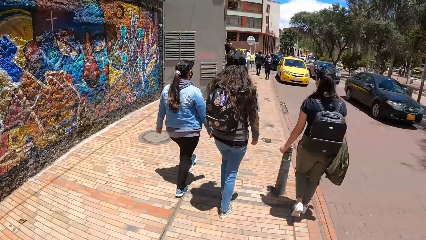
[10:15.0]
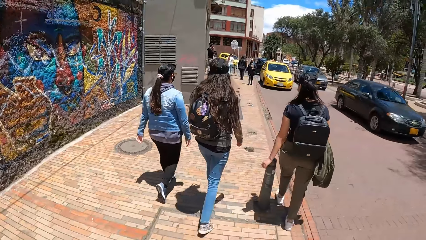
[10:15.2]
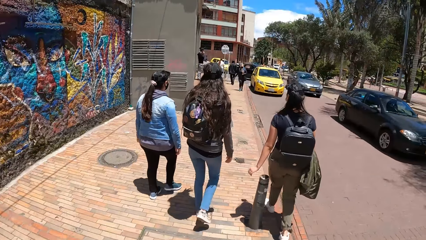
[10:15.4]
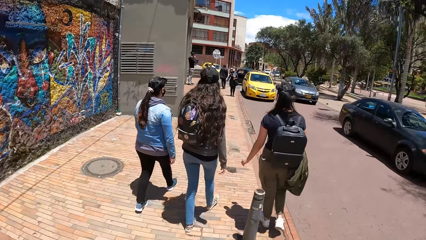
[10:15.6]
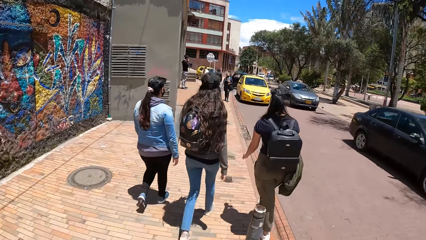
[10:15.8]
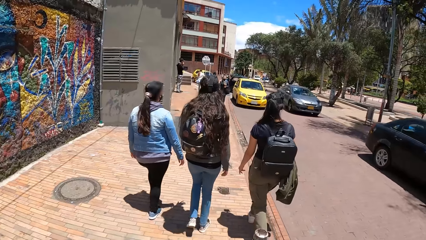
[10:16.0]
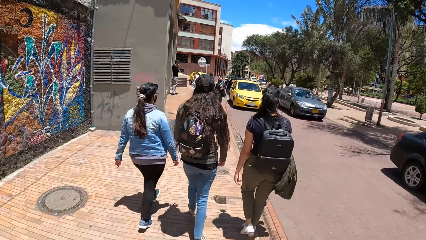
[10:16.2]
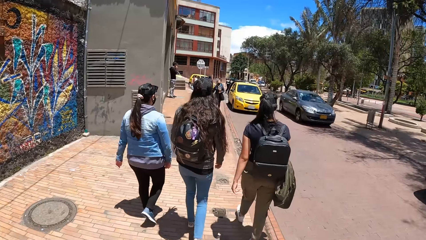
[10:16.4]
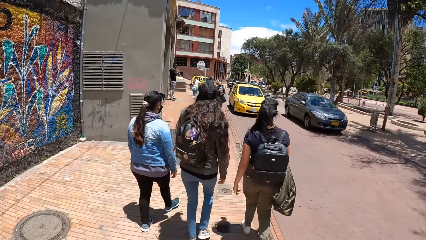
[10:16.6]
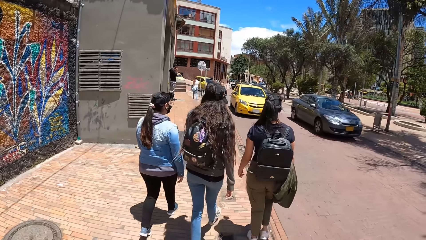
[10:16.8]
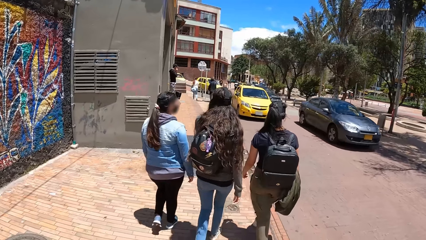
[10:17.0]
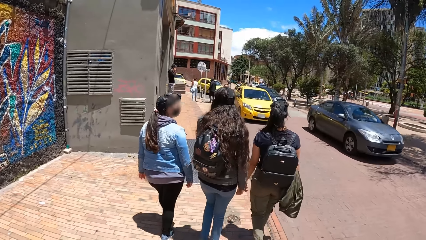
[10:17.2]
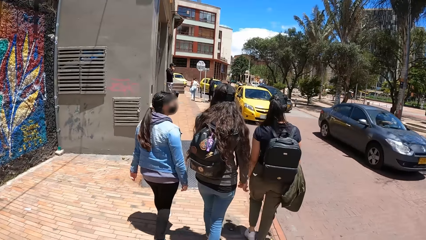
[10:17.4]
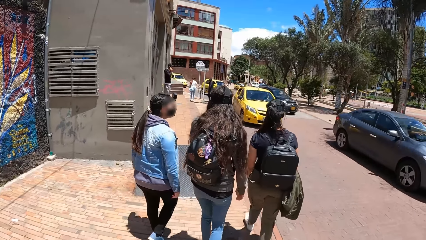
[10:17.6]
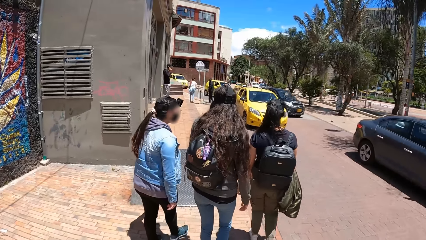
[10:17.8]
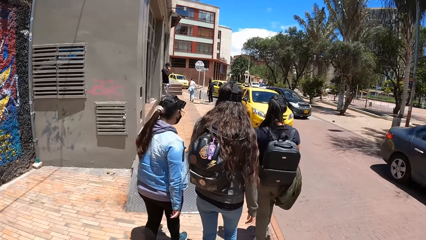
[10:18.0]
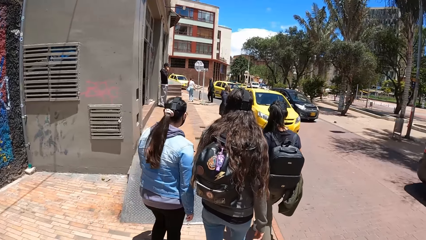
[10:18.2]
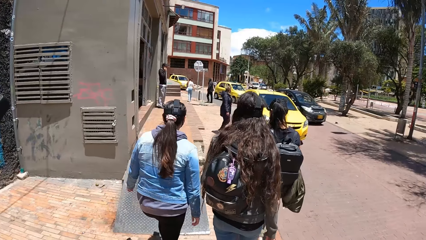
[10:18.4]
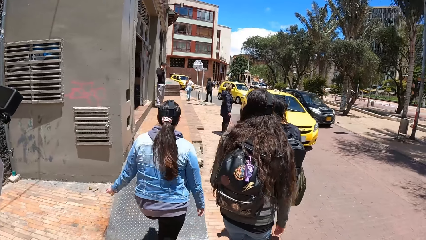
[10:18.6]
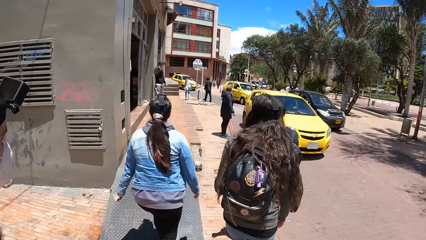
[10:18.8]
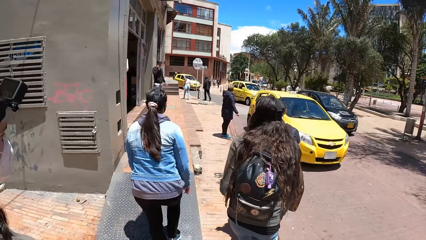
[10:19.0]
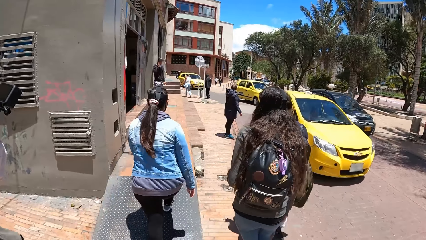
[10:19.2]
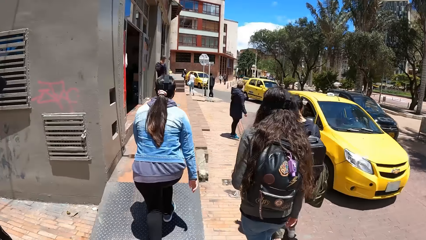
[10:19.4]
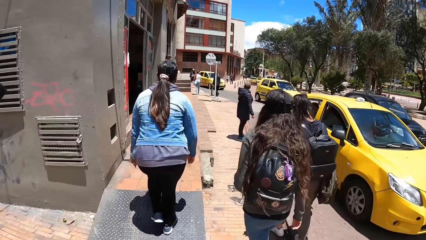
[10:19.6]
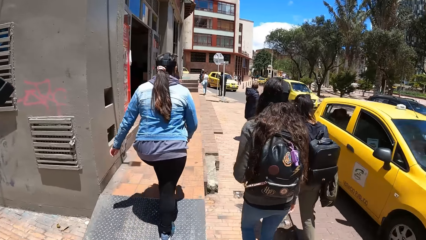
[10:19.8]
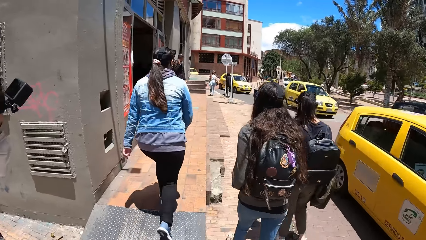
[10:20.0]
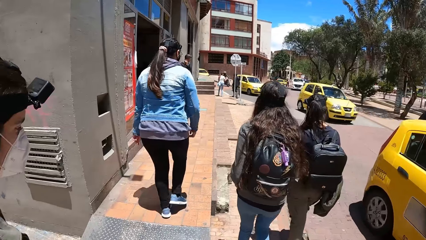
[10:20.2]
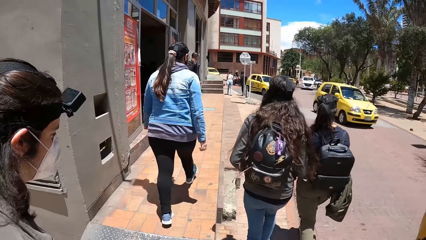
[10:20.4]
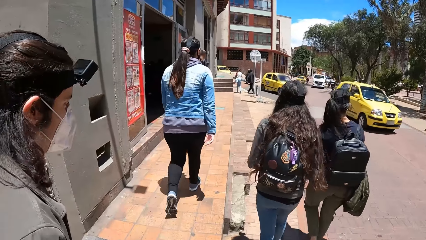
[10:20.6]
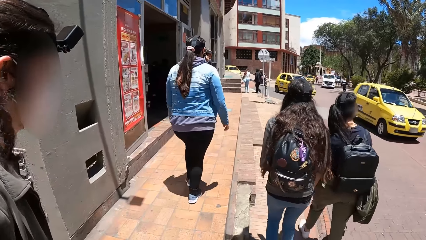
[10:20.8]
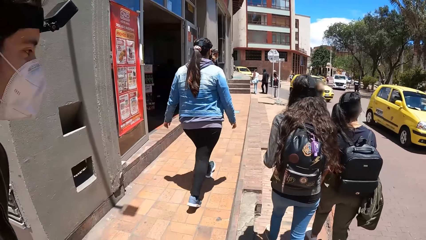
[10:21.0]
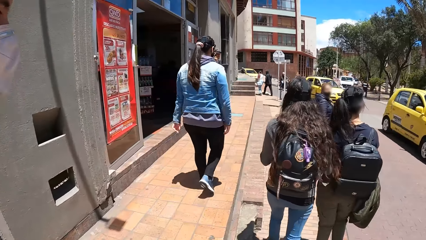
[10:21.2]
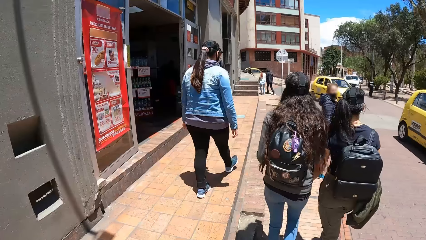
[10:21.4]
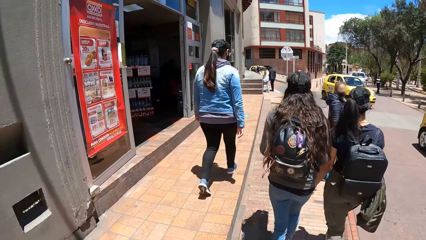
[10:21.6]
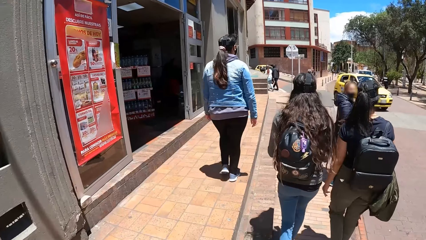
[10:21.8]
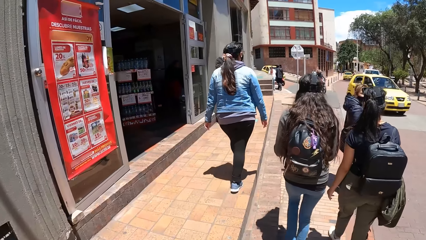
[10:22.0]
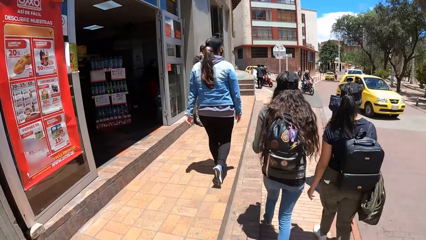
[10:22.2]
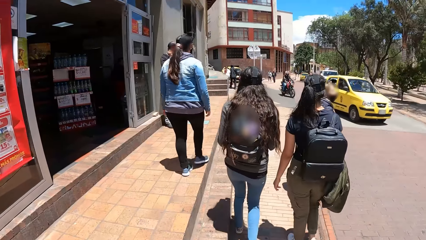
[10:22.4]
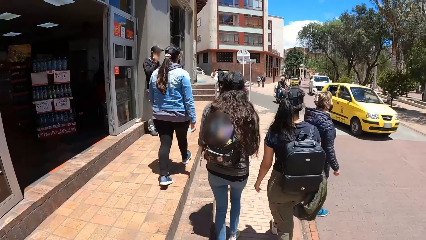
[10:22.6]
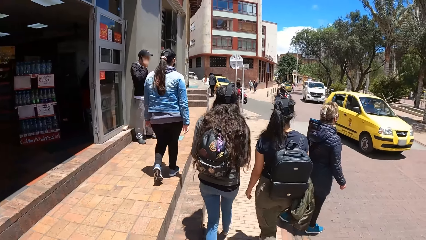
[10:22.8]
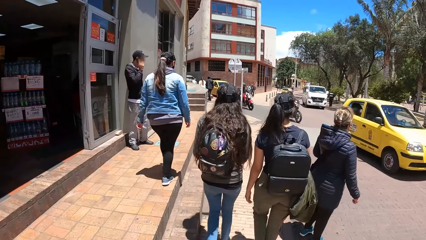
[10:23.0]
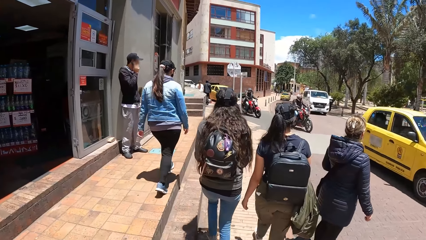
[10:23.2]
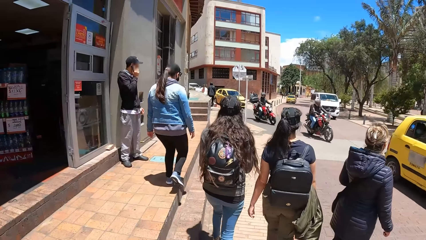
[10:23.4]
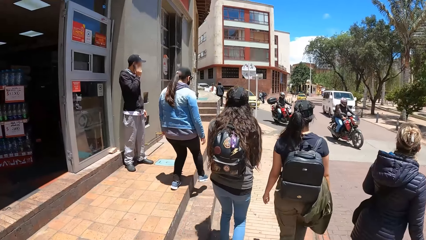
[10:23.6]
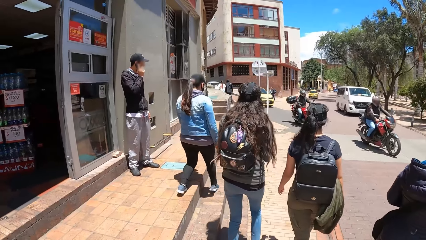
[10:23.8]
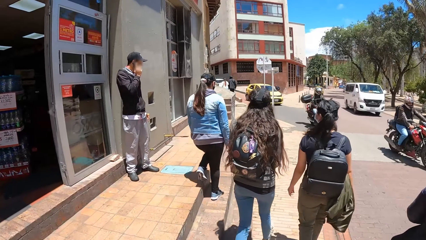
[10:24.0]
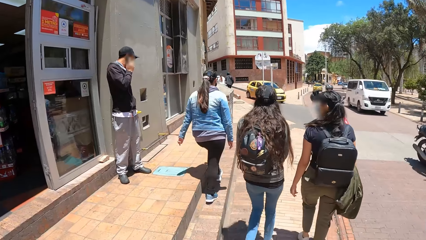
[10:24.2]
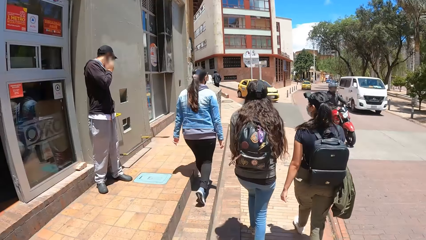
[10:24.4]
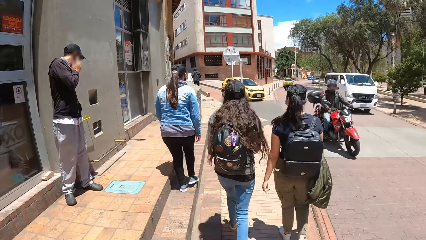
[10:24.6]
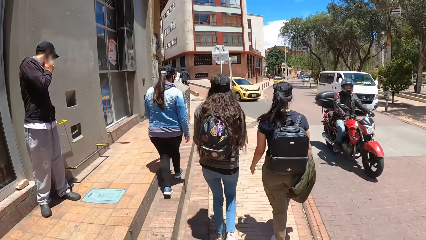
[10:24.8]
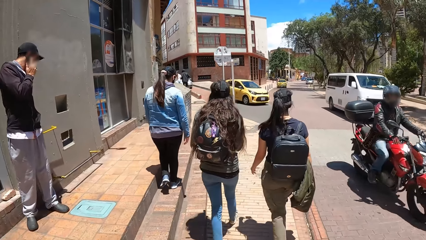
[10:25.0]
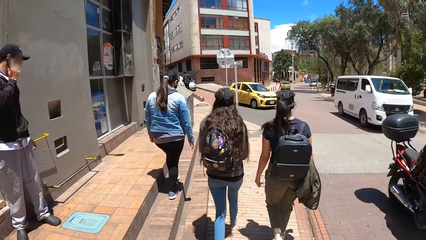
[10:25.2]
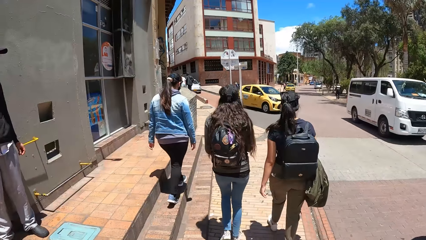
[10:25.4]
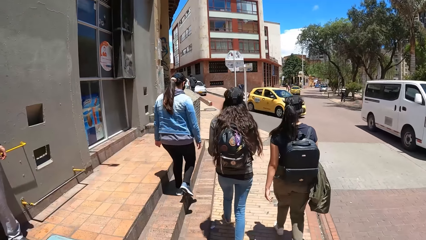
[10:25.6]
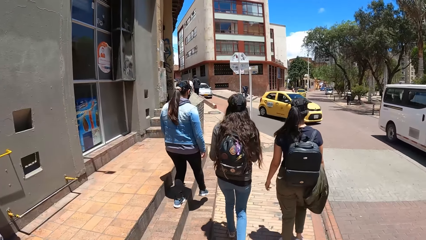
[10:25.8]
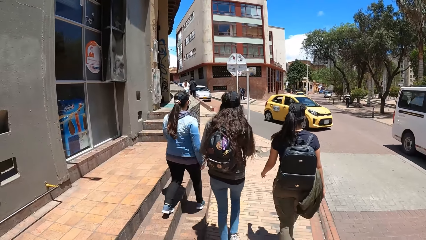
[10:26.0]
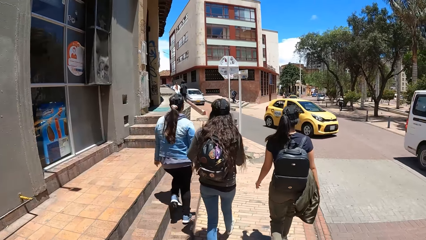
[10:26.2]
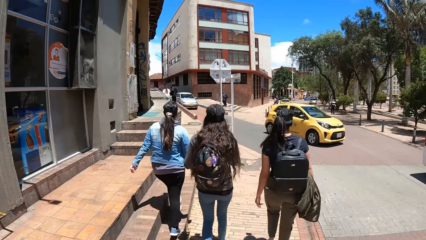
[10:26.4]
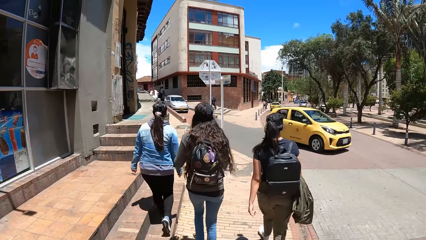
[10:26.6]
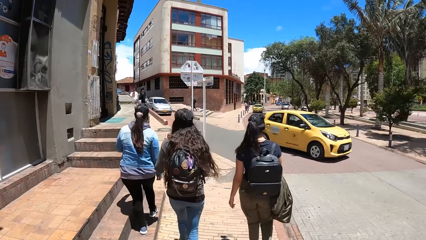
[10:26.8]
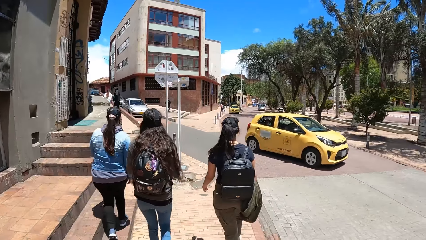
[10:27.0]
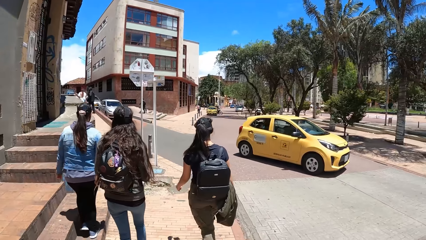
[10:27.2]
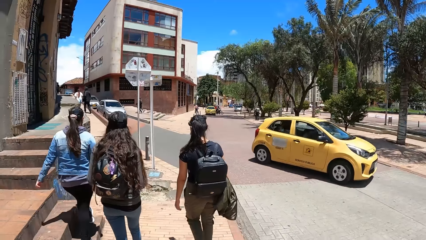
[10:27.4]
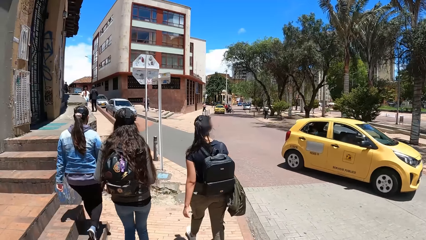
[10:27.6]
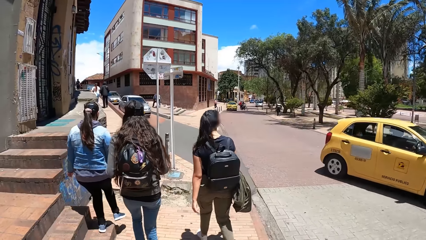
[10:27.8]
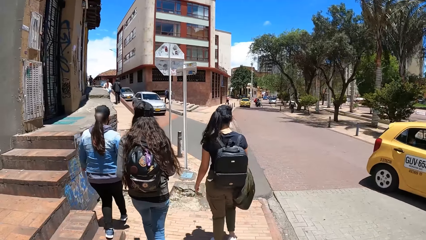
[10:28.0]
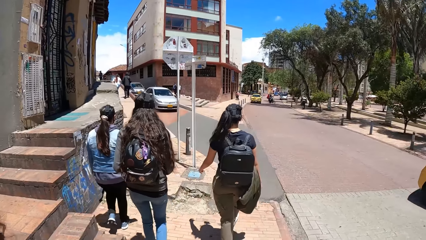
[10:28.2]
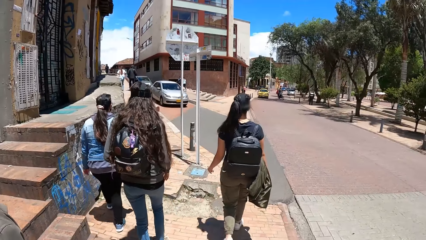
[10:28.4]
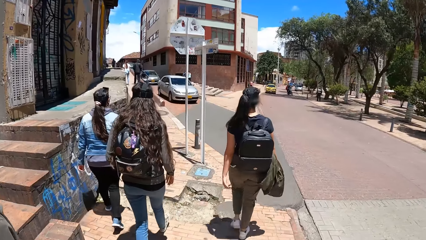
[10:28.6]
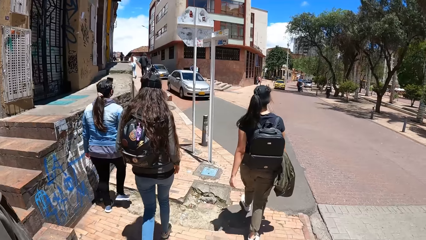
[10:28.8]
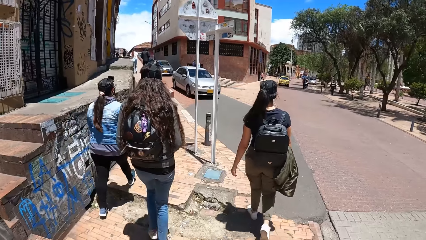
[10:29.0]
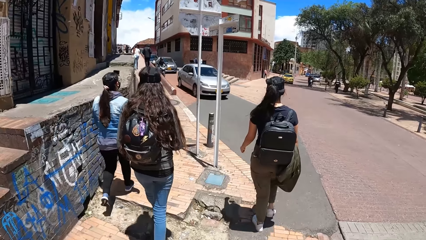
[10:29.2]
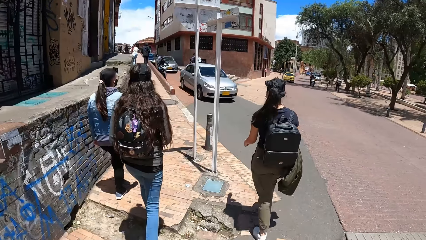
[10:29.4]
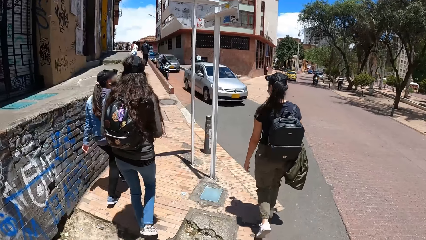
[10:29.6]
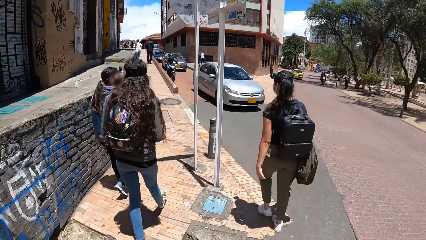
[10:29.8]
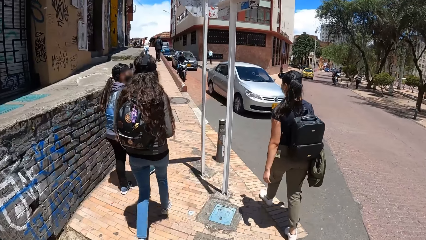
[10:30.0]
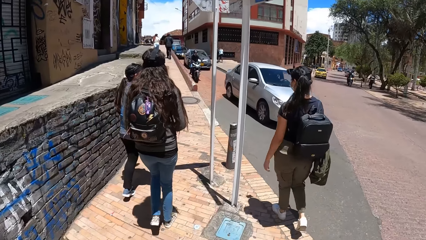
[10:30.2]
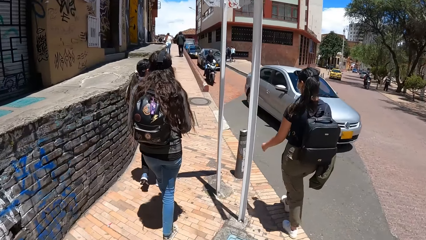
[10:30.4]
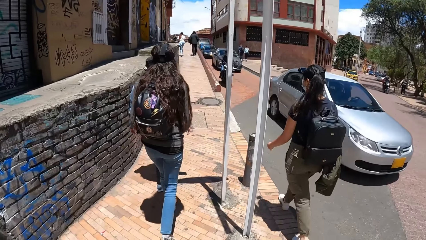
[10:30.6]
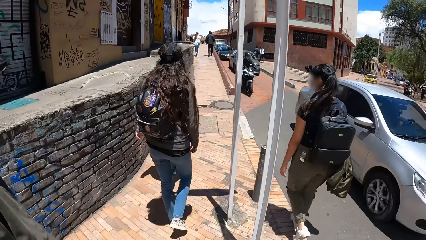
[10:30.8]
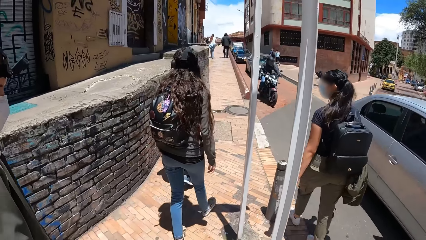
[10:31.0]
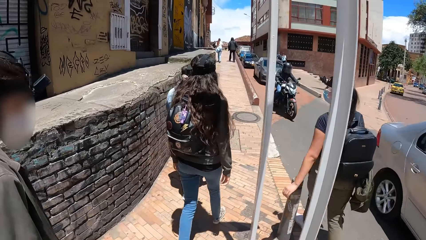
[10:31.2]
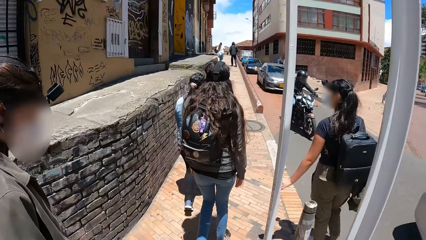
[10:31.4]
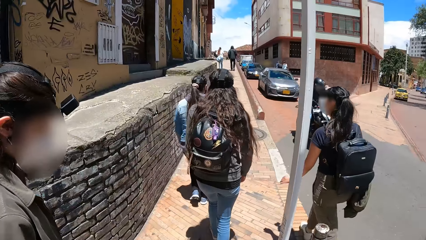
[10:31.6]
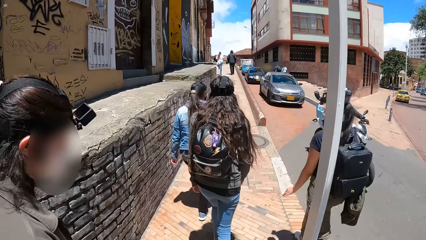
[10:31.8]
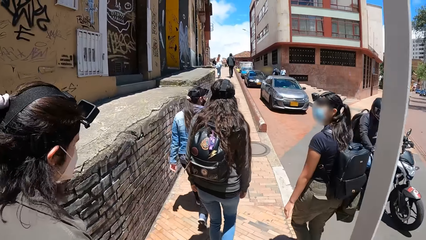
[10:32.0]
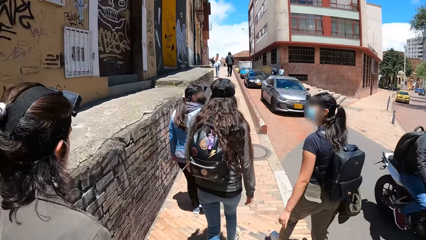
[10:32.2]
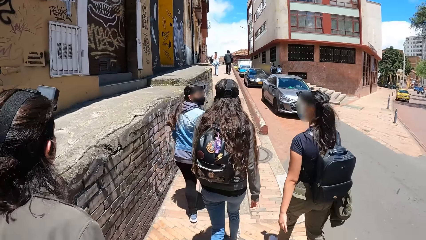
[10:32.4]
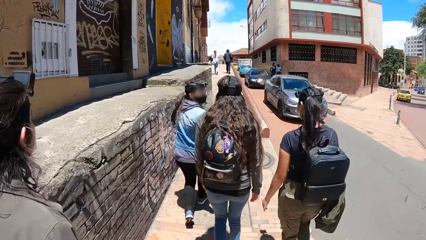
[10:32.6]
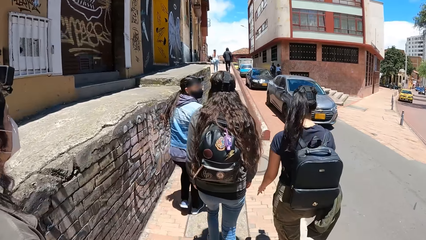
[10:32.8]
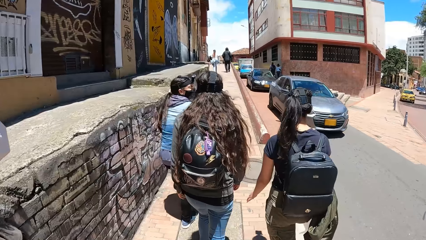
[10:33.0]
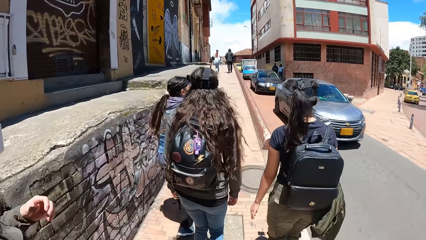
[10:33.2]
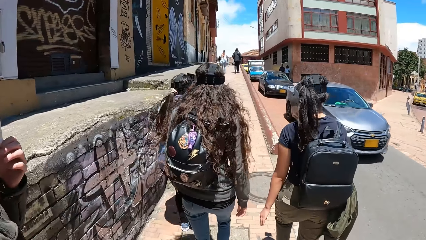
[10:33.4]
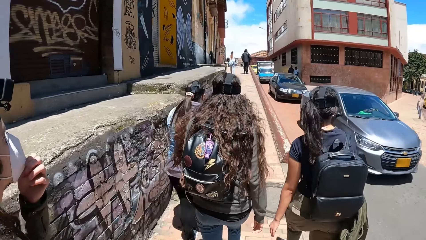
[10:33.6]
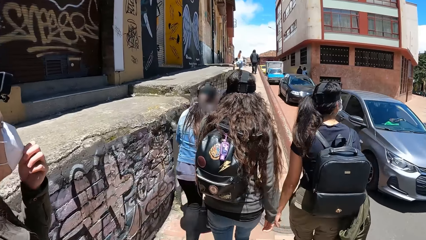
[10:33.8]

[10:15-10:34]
A black car drives past the camera wearer. A grey car drives past them. A yellow car drives past them repeatedly. A red motorcycle drives past them. A red motorcycle drives past them again. A white bus drives past them. A yellow car drives past them. A silver car drives past them. A black motorcycle drives past them.
